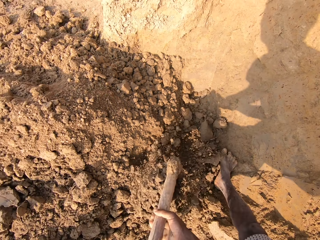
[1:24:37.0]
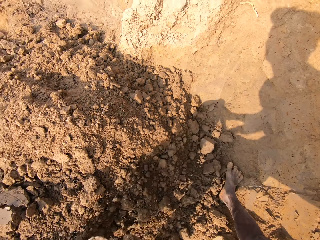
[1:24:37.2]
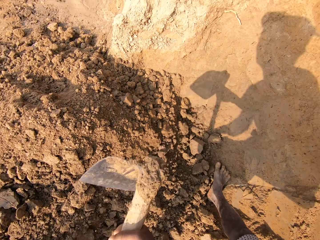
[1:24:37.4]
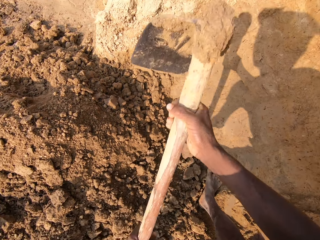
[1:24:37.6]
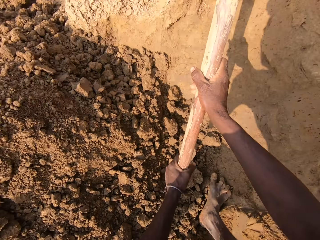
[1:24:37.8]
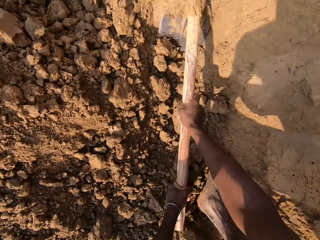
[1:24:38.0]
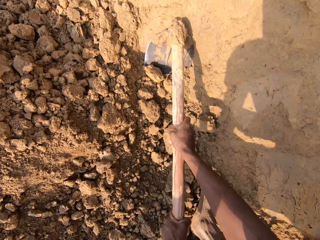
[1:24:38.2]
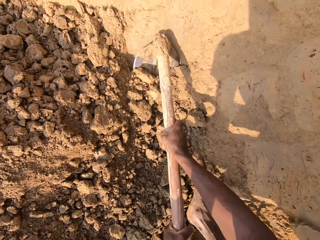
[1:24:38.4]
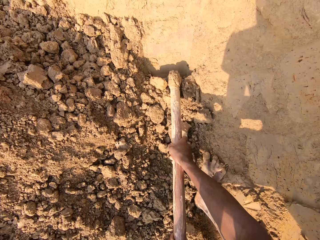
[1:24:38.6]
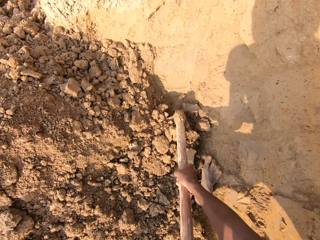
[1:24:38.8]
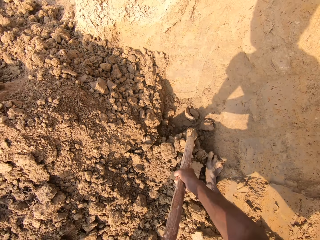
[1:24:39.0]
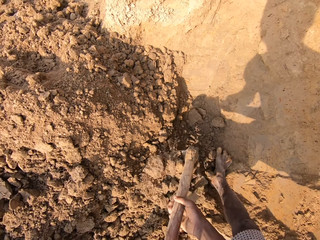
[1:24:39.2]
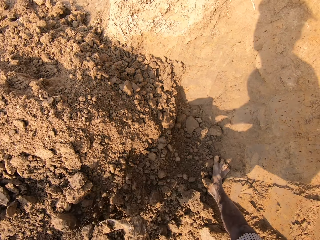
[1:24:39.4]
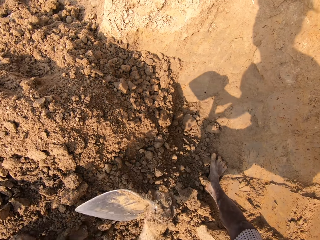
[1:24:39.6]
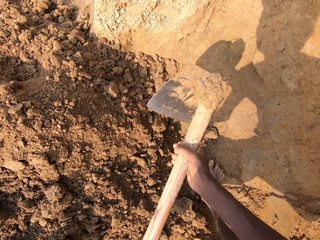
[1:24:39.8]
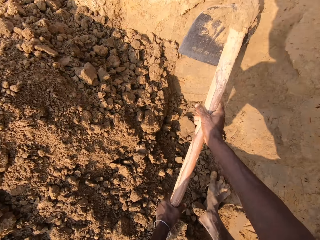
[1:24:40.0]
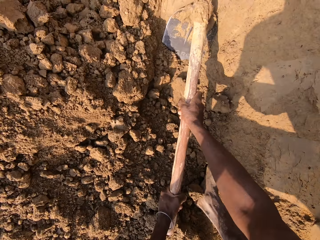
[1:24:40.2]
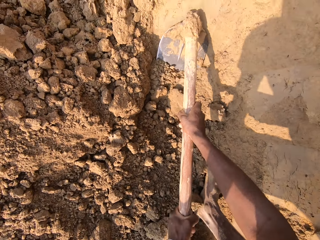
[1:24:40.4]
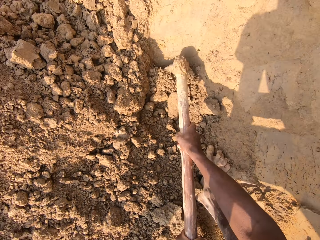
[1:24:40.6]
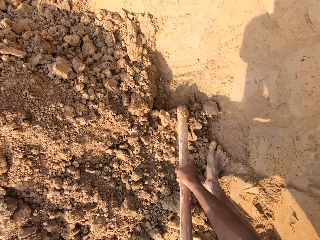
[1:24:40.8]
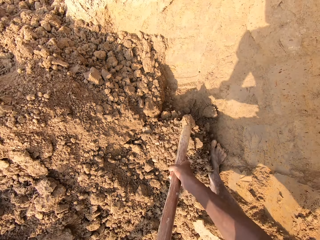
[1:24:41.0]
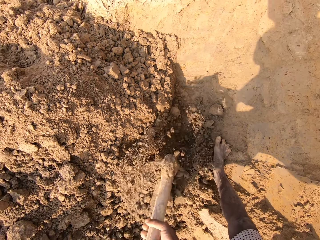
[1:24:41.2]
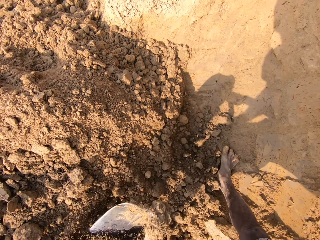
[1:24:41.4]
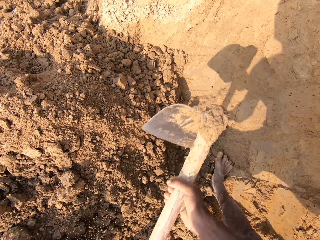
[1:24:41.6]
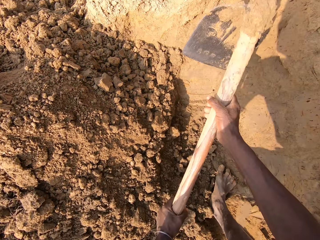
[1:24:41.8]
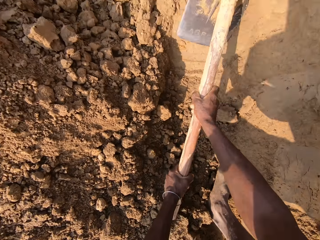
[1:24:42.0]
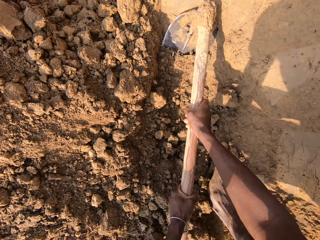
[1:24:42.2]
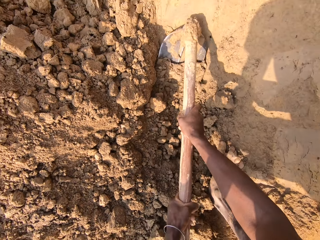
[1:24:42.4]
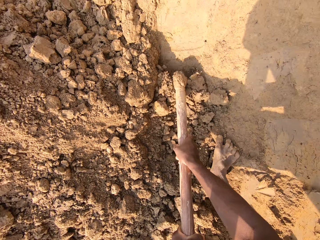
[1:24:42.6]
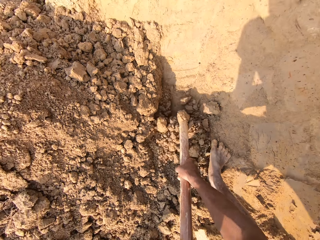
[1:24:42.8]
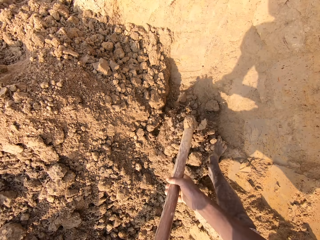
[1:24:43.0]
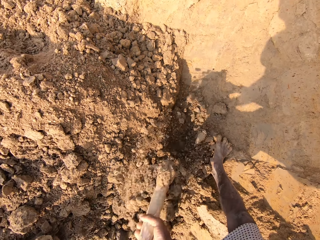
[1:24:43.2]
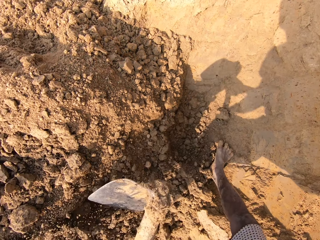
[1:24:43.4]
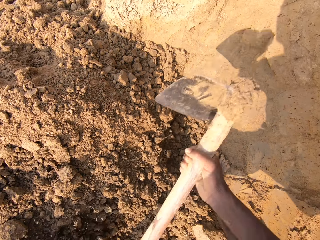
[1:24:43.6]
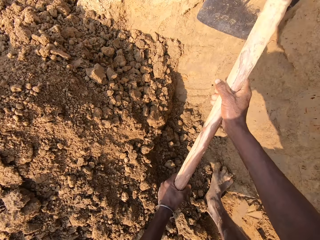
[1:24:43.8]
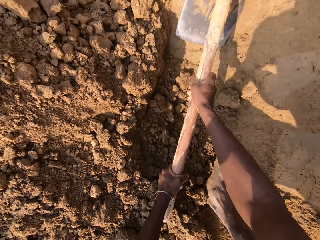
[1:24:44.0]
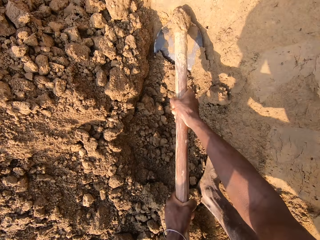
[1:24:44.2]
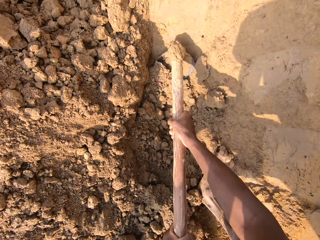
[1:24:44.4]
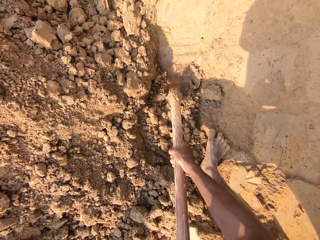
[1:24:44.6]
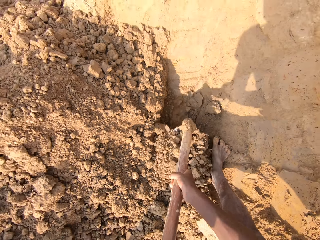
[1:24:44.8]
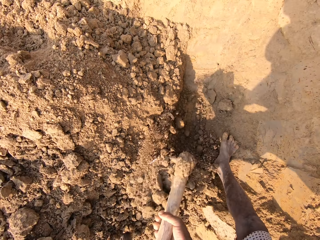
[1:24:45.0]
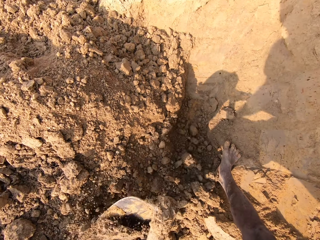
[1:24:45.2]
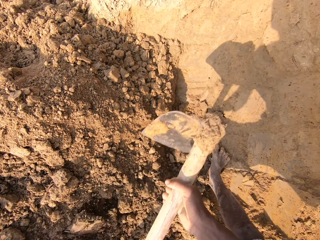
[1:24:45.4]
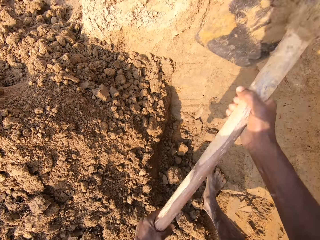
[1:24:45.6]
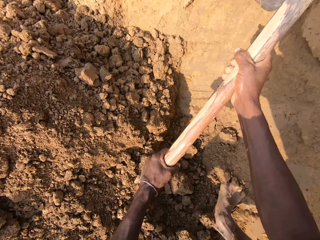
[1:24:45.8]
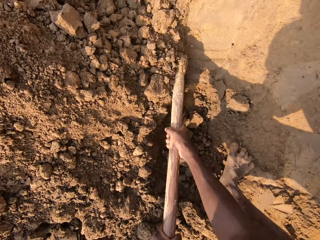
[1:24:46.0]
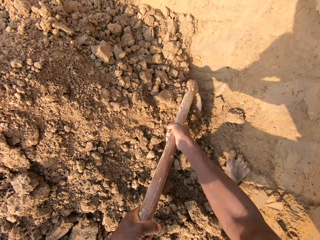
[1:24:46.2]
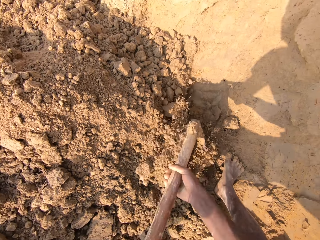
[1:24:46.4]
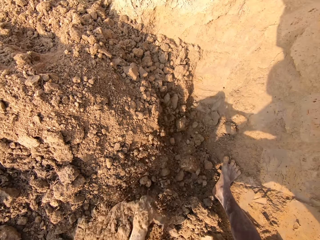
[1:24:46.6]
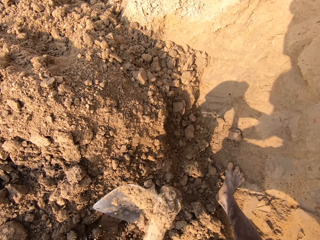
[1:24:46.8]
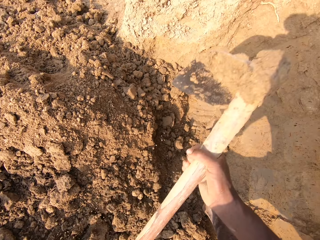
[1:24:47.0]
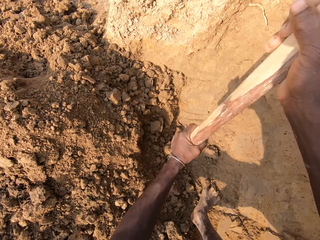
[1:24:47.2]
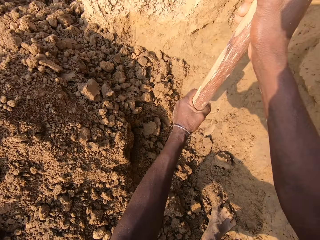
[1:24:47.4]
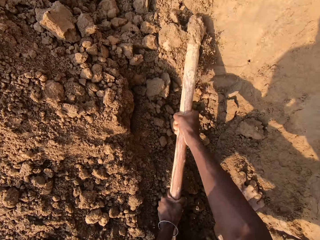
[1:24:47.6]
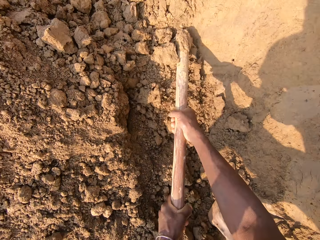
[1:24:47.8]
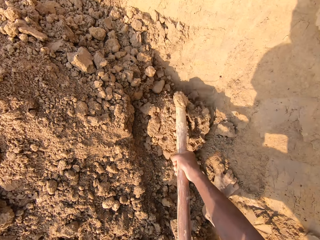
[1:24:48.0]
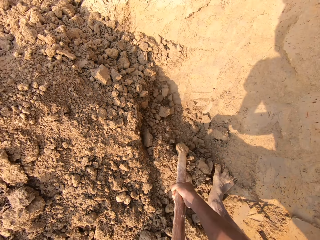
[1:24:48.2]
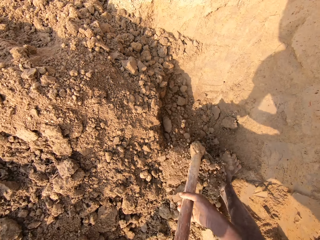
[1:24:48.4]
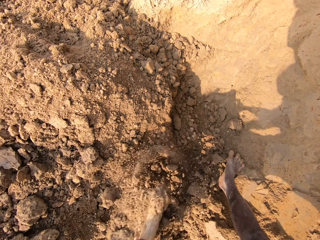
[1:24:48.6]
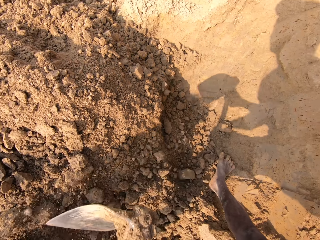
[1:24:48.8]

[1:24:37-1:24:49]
The camera wearer digs sand with the hoe.

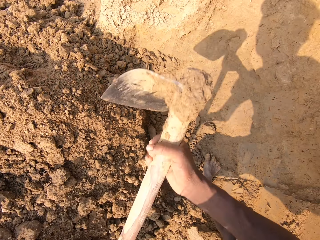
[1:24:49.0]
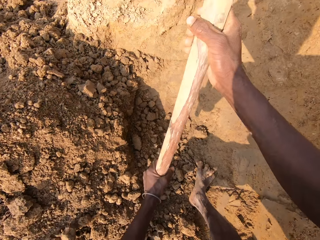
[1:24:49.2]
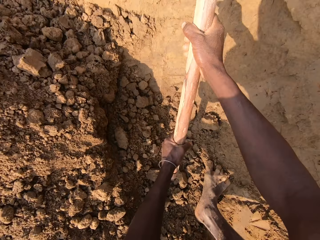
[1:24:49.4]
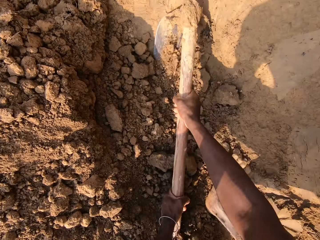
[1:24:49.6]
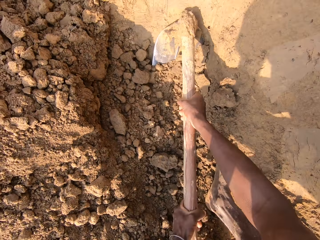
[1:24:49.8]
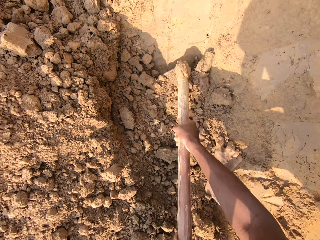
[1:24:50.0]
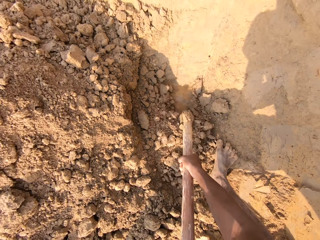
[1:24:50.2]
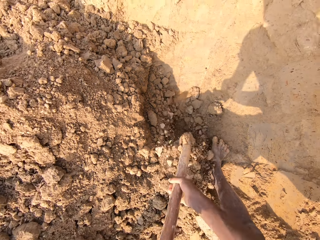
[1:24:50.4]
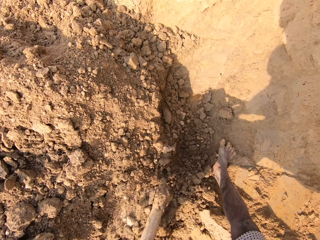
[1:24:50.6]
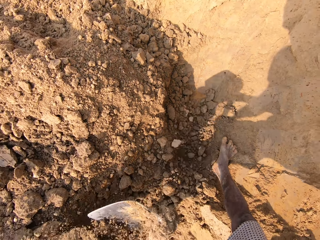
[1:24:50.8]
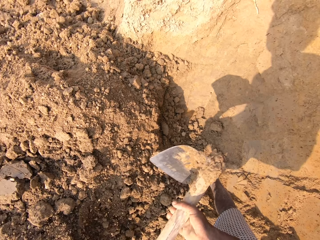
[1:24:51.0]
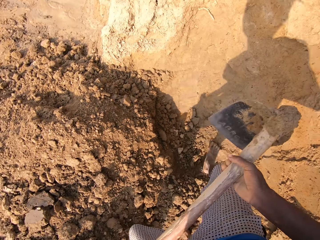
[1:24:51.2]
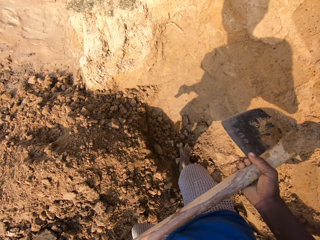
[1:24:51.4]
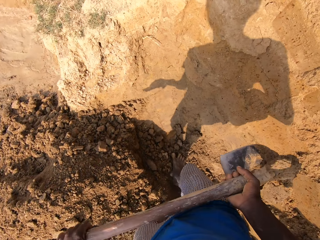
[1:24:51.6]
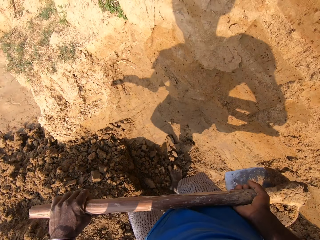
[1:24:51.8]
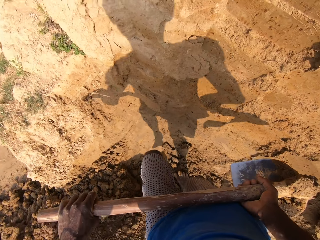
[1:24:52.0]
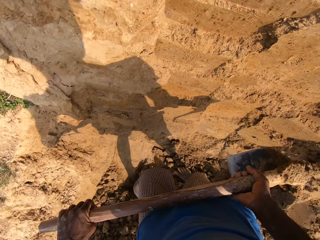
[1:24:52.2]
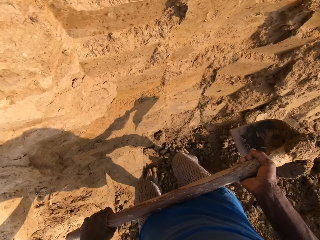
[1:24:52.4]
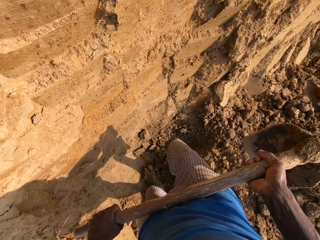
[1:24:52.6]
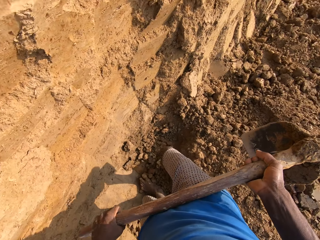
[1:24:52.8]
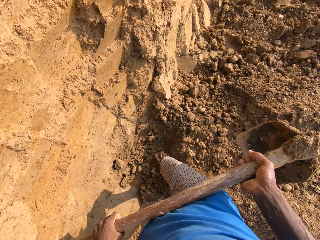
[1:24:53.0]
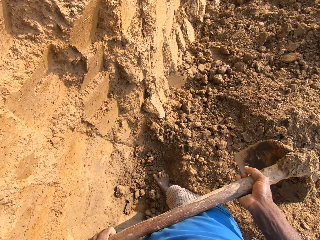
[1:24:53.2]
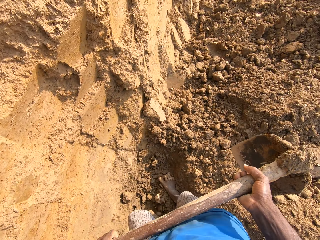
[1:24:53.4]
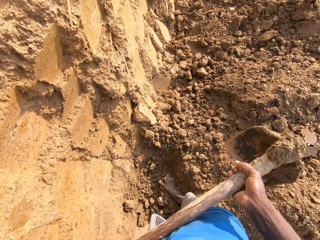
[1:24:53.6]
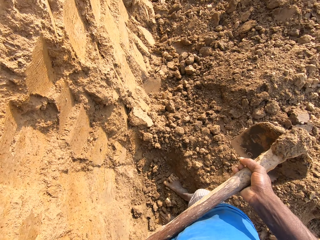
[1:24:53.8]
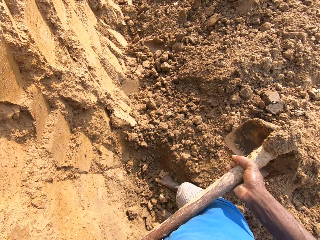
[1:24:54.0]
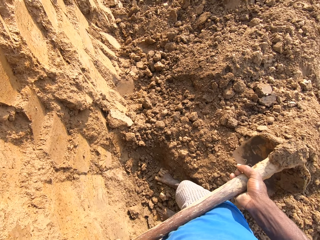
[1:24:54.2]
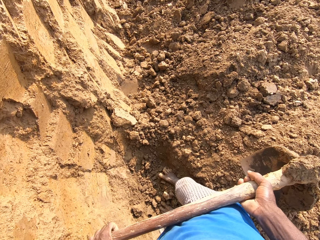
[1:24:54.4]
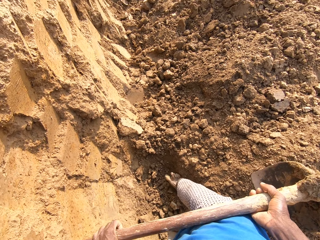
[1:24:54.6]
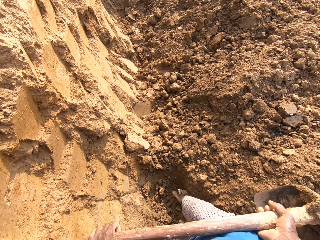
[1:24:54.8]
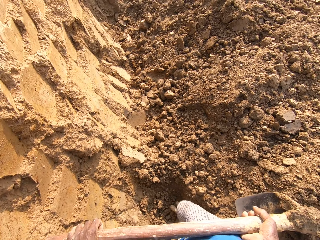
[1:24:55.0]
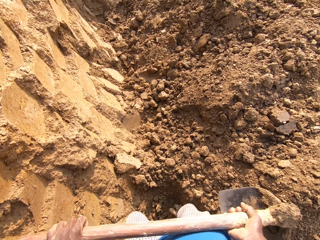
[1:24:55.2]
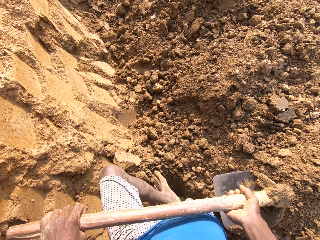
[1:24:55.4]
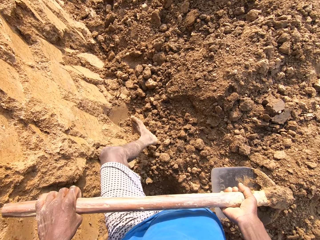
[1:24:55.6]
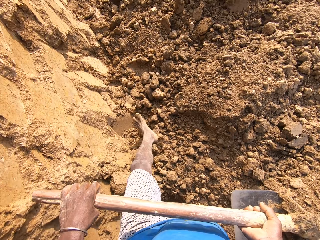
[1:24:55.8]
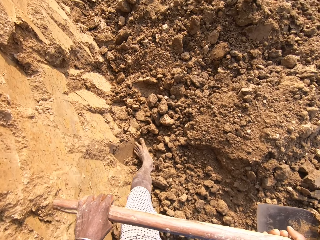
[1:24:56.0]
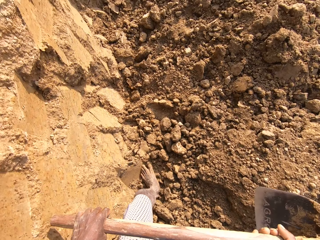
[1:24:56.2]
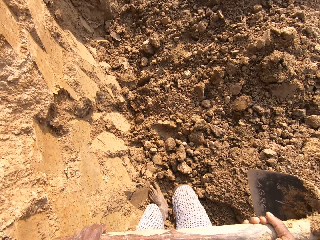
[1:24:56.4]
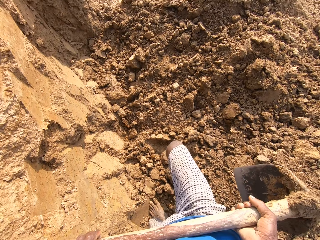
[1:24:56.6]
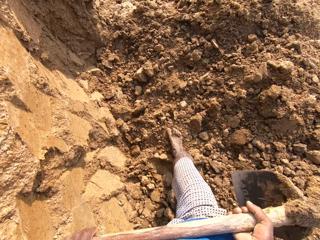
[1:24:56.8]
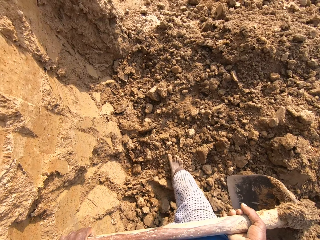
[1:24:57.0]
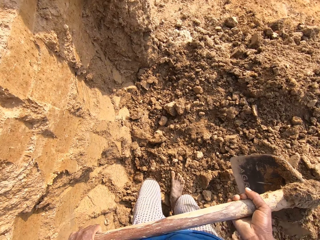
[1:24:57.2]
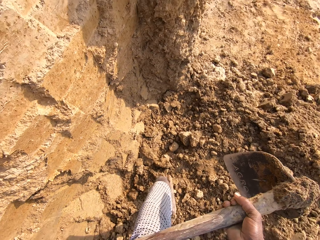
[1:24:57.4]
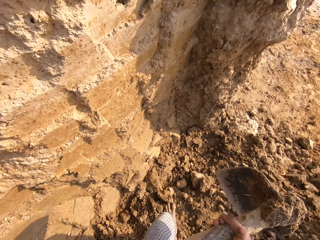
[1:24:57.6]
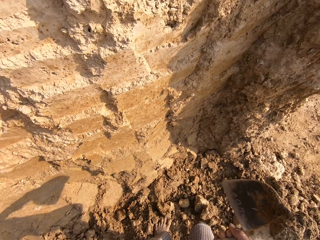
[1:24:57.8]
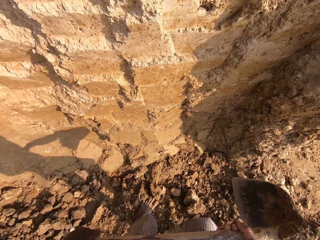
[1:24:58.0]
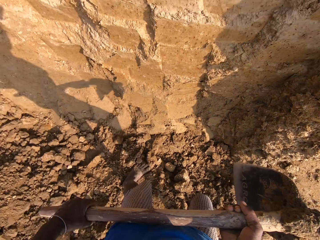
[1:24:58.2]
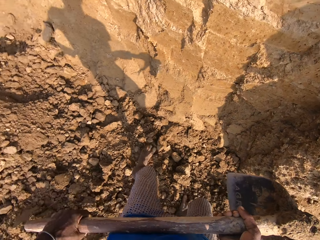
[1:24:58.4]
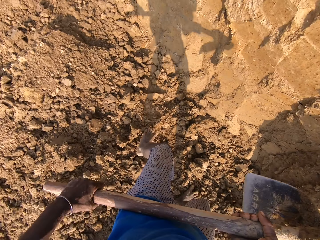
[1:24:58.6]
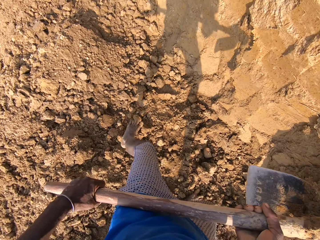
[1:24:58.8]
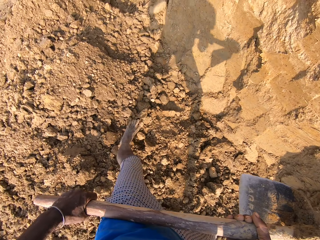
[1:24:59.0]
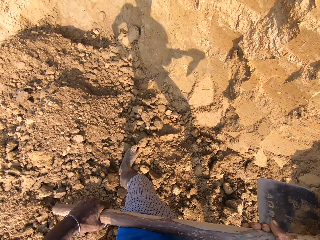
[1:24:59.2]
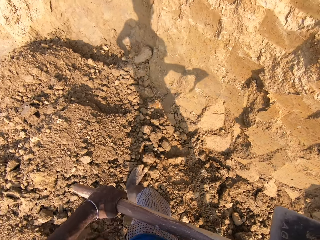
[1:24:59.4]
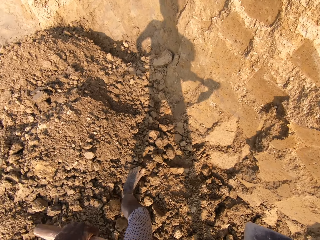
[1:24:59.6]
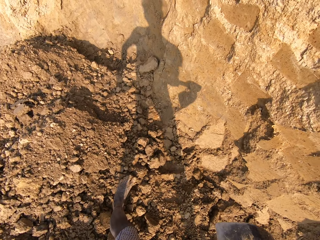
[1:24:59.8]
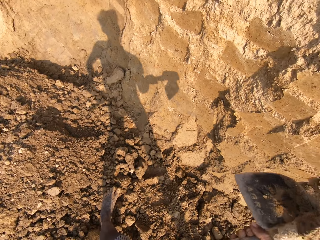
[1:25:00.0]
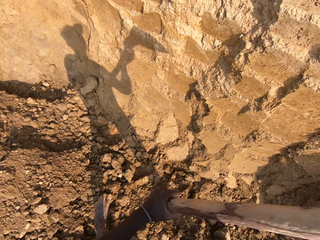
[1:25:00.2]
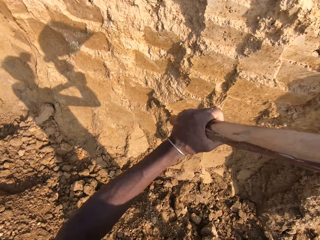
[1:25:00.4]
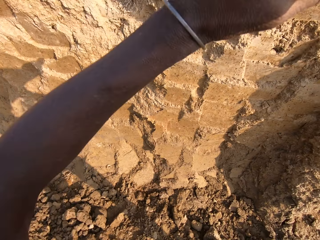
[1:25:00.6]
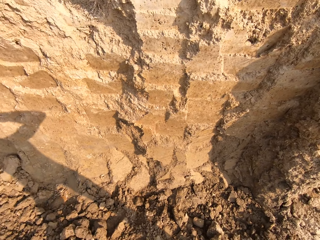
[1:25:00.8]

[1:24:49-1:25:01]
The camera wearer walks to the other side of the soil.
